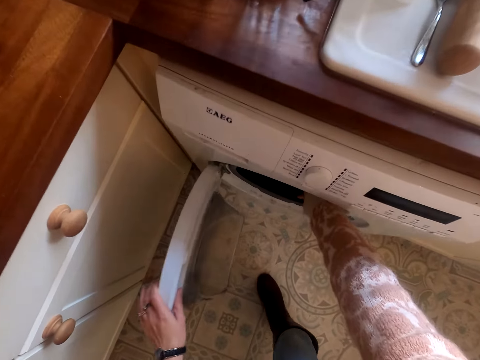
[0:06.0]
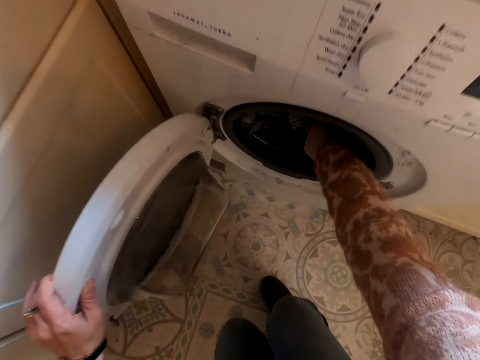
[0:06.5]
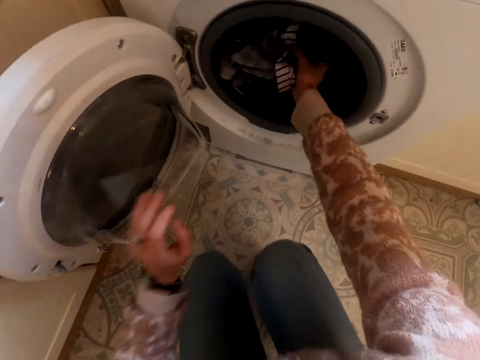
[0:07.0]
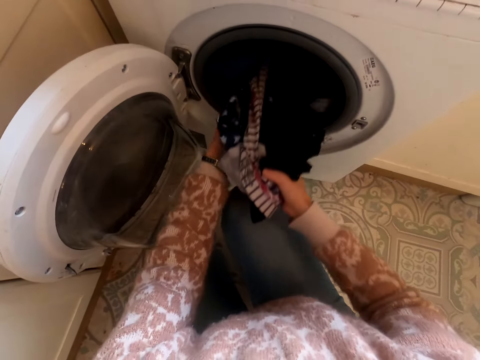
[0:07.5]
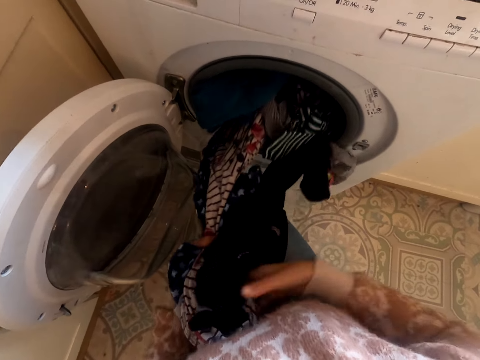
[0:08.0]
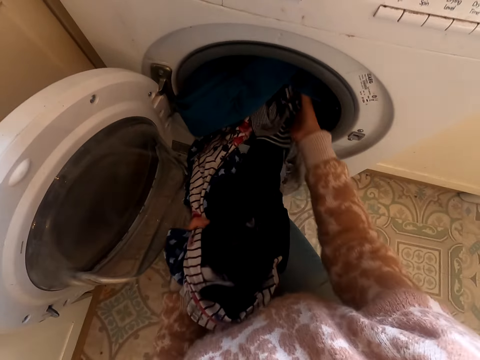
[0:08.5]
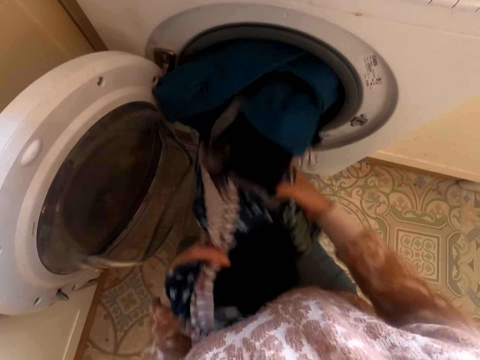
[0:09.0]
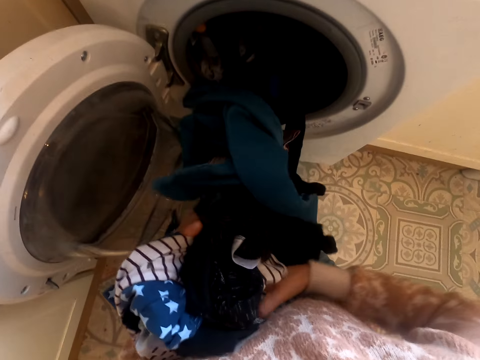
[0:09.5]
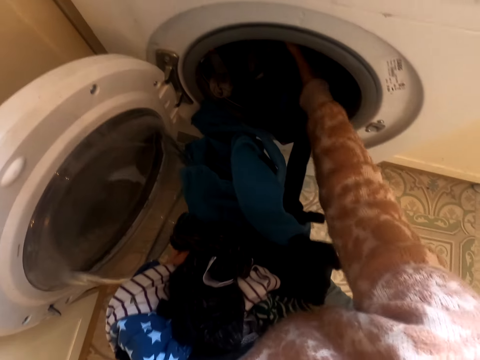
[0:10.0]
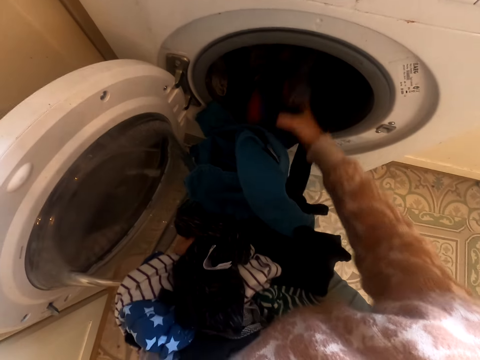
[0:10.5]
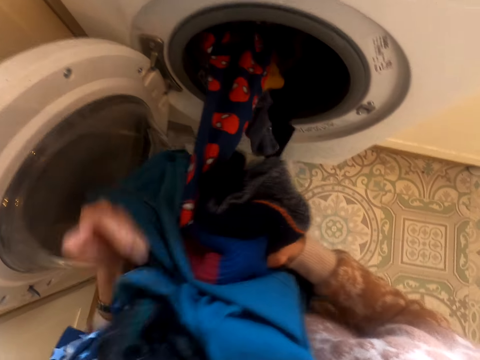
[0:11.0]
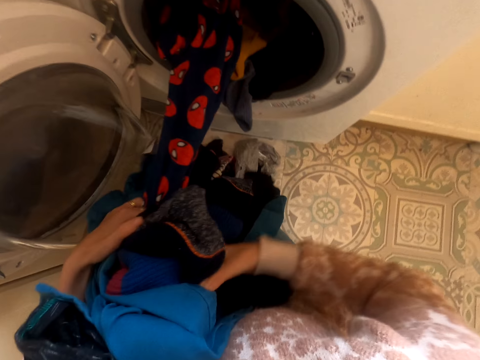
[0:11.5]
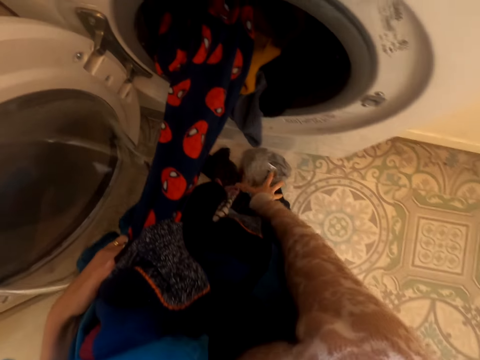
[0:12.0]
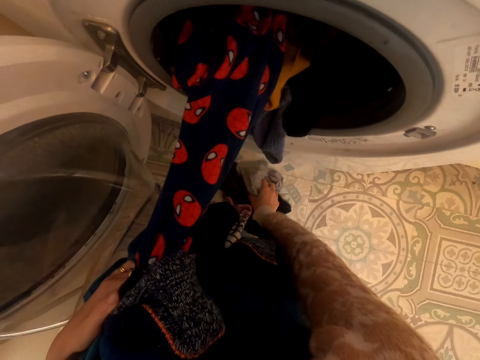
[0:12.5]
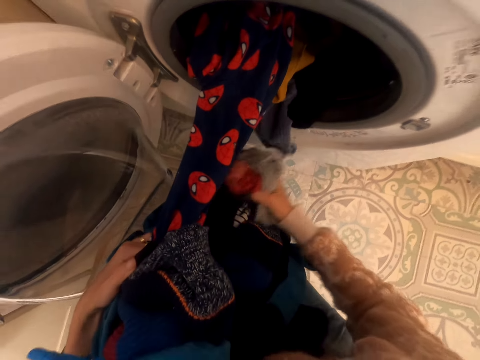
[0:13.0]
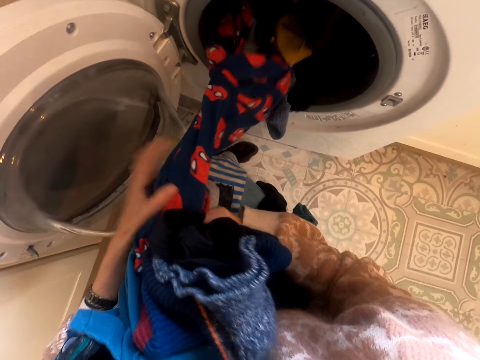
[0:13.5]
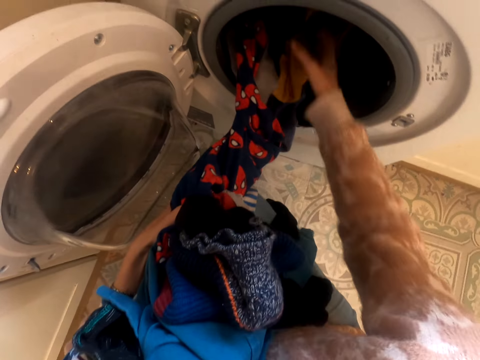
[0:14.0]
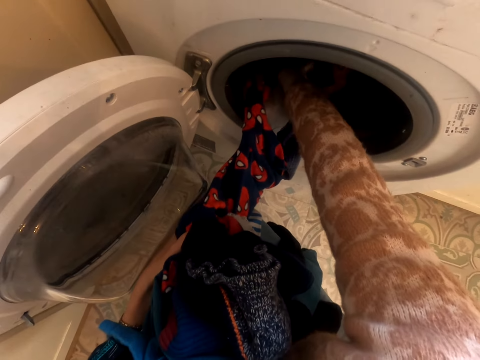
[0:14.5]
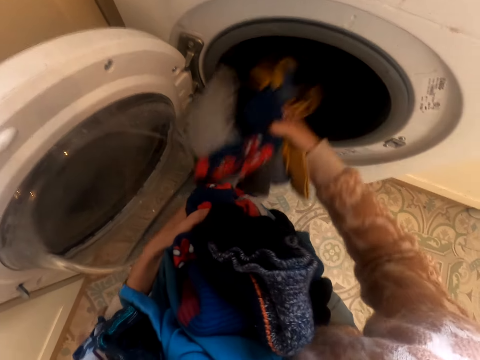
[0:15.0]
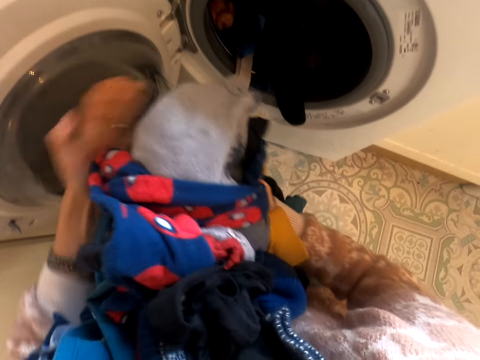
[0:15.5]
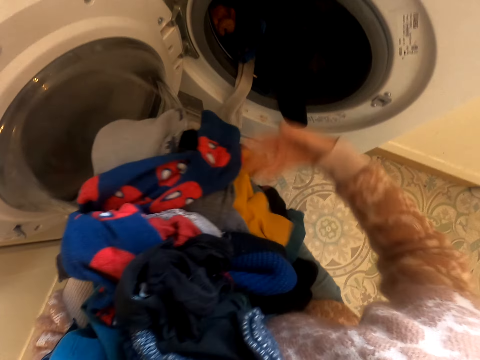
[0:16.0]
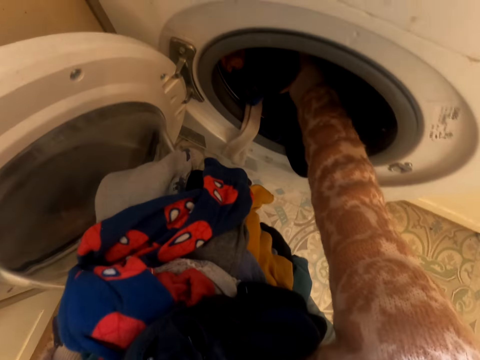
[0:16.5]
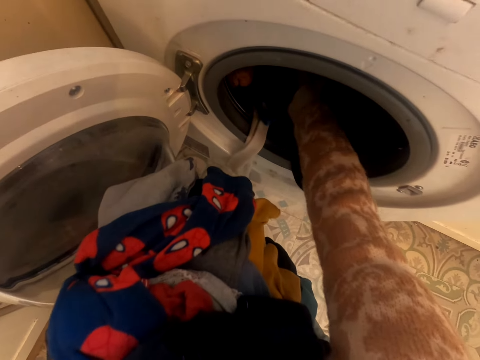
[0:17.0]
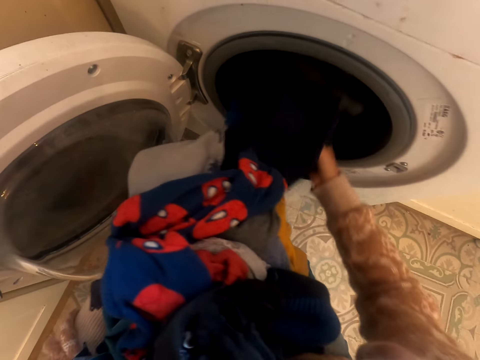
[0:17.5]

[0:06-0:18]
The camera wearer bends downwards. They remove clothes from the washing machine. They pick up the clothes from the ground. They remove clothes from the washing machine.

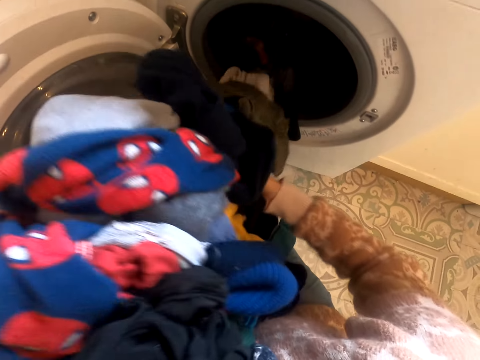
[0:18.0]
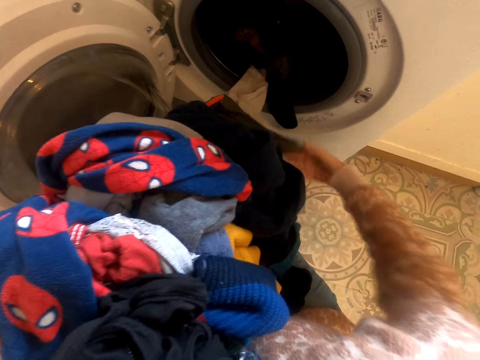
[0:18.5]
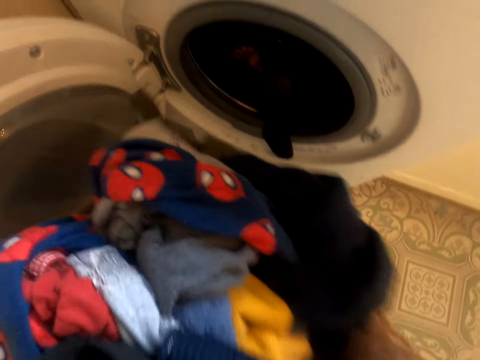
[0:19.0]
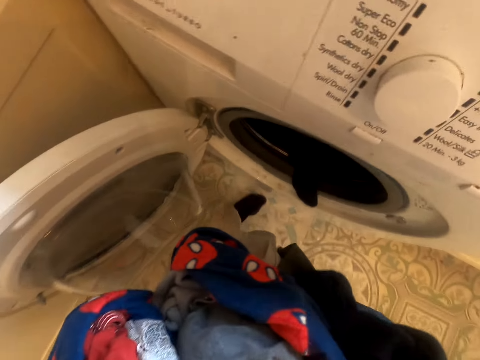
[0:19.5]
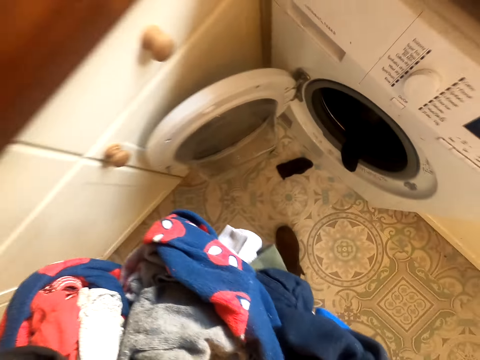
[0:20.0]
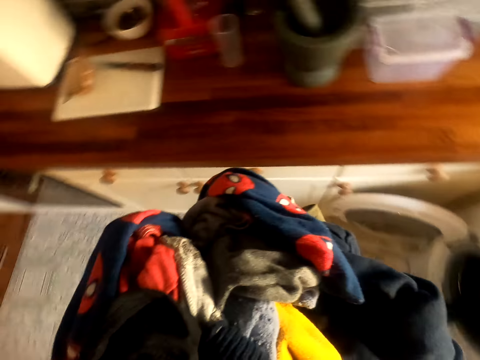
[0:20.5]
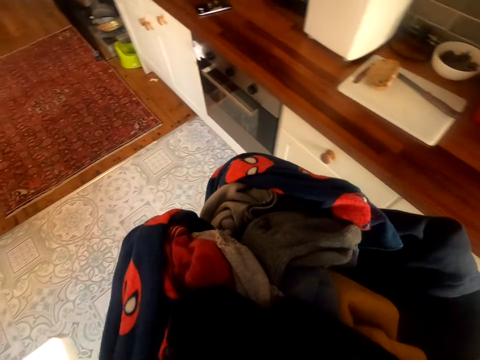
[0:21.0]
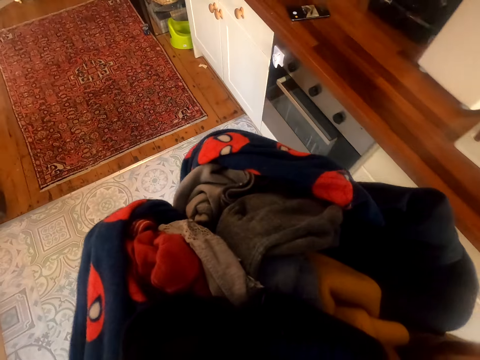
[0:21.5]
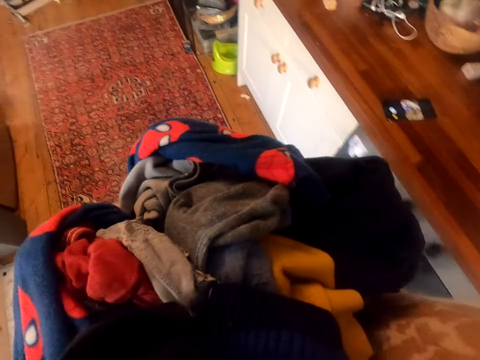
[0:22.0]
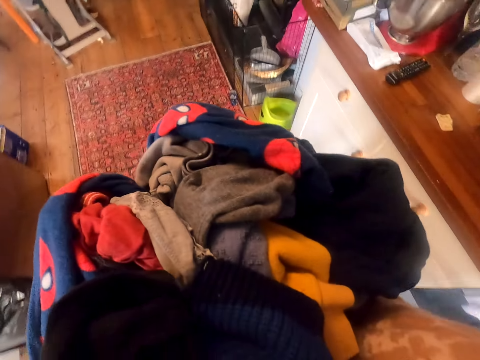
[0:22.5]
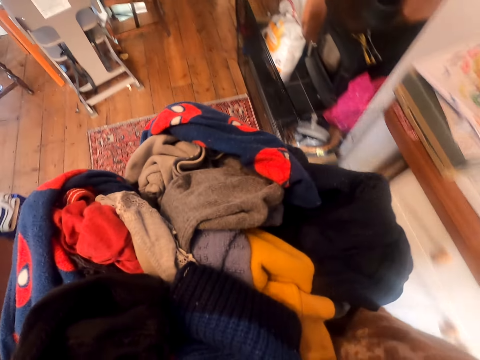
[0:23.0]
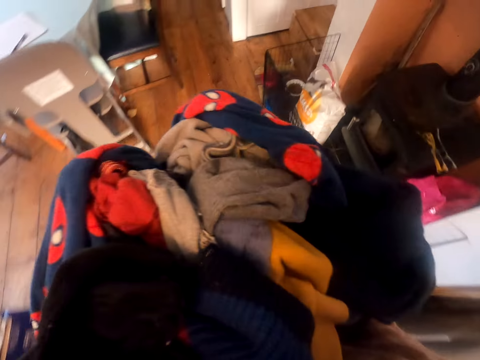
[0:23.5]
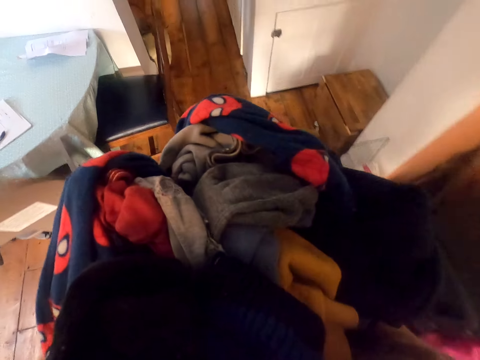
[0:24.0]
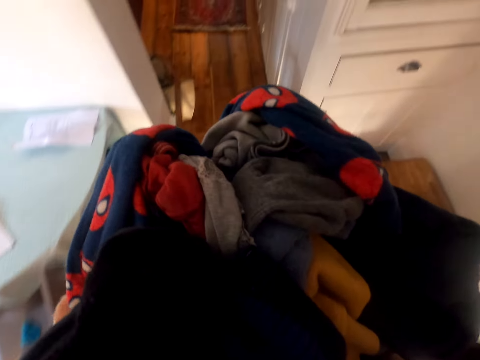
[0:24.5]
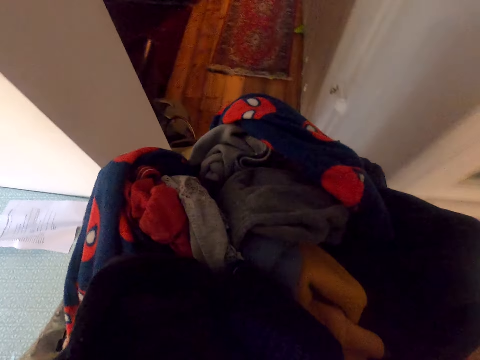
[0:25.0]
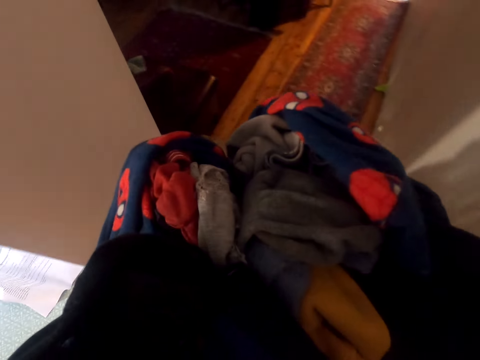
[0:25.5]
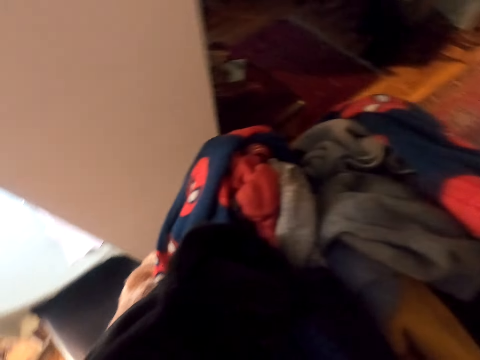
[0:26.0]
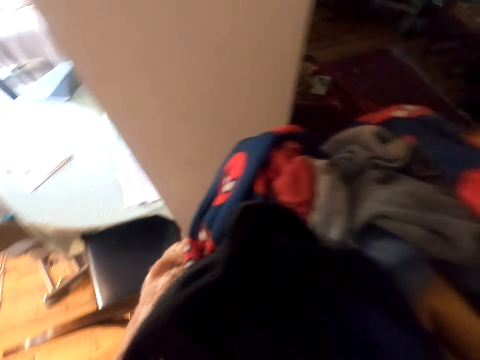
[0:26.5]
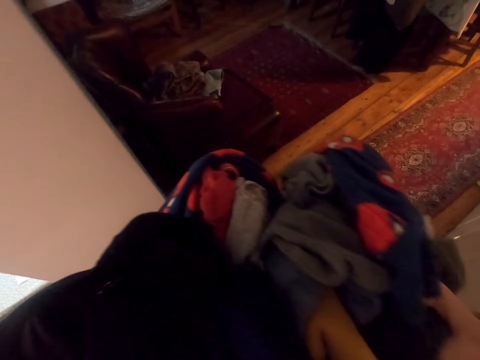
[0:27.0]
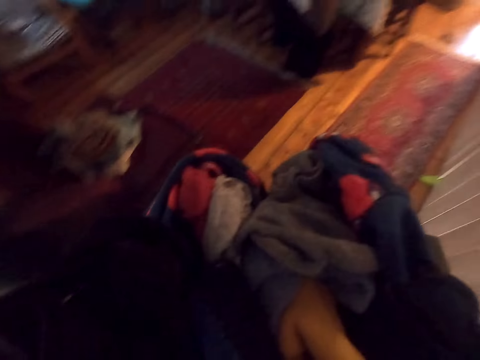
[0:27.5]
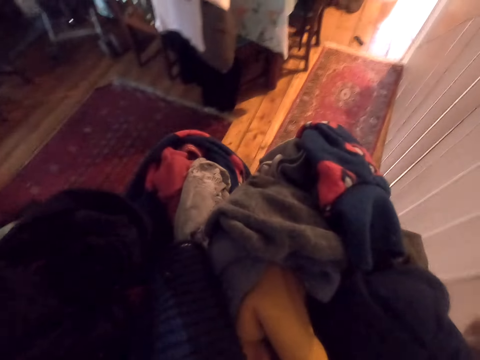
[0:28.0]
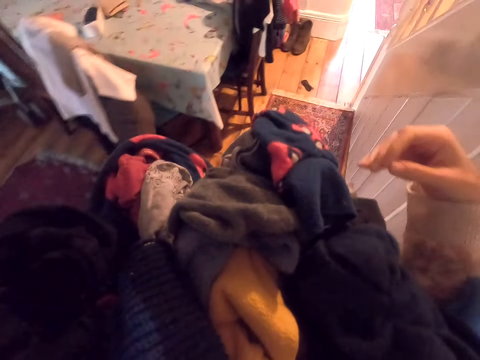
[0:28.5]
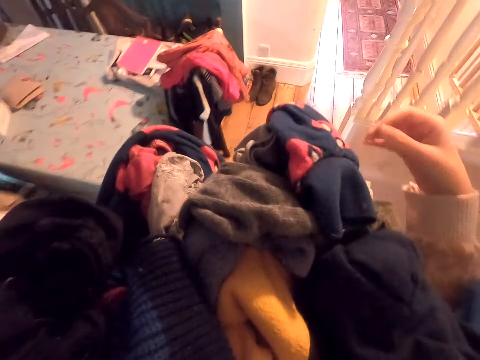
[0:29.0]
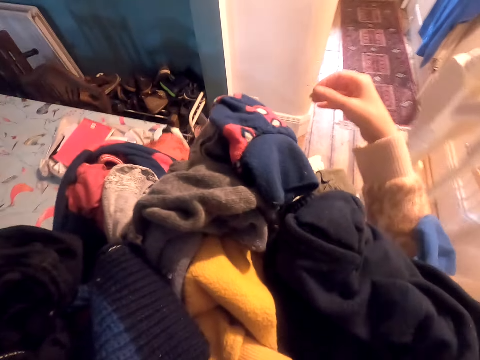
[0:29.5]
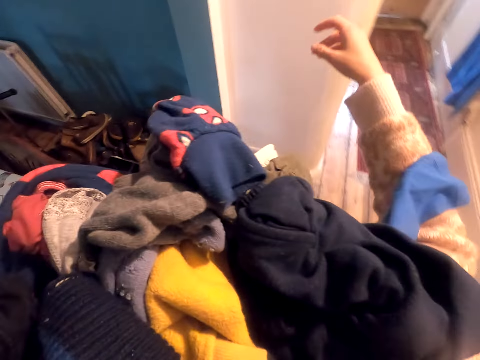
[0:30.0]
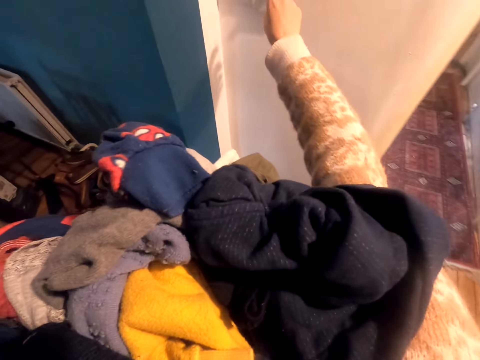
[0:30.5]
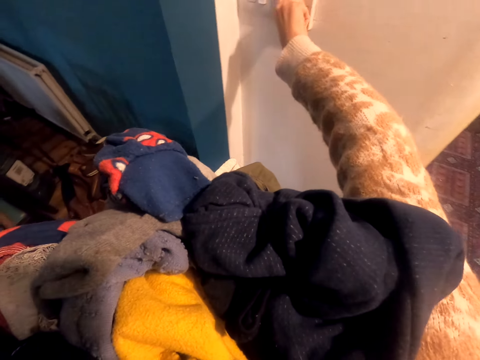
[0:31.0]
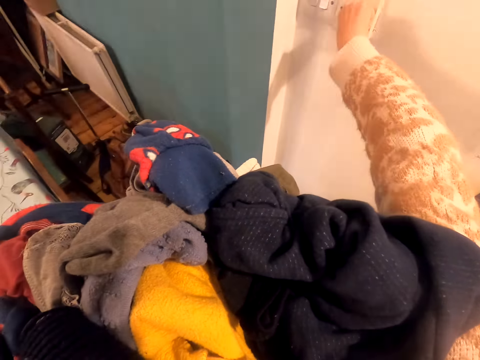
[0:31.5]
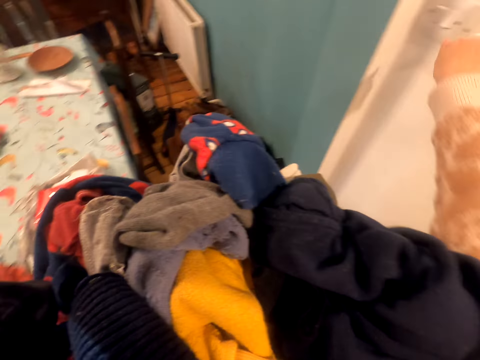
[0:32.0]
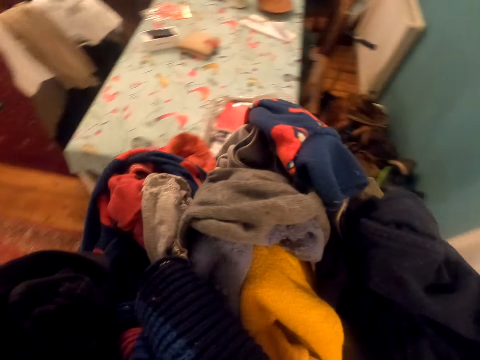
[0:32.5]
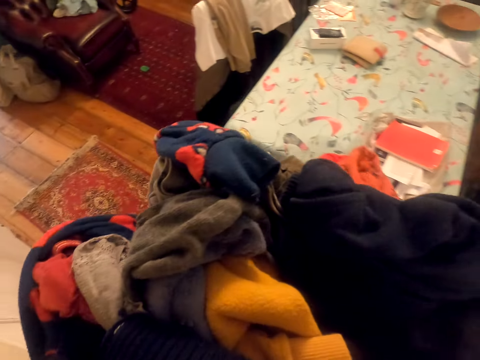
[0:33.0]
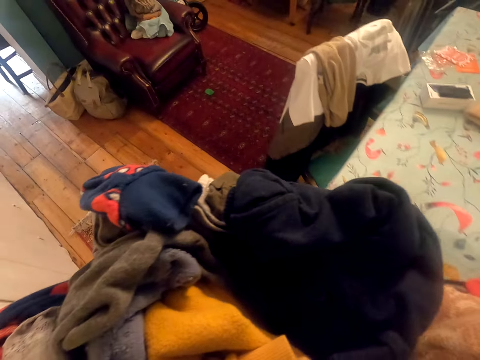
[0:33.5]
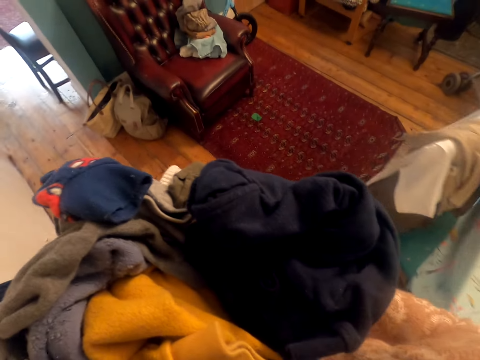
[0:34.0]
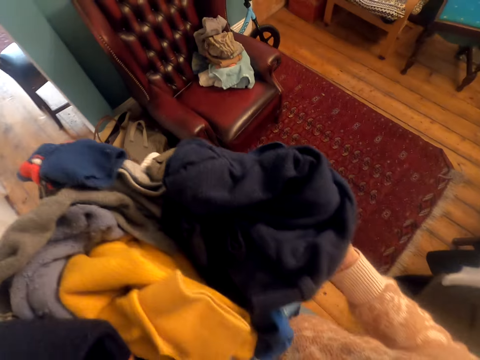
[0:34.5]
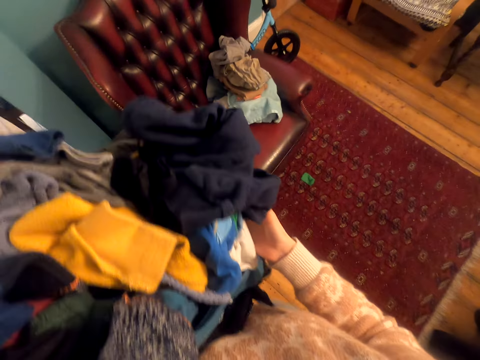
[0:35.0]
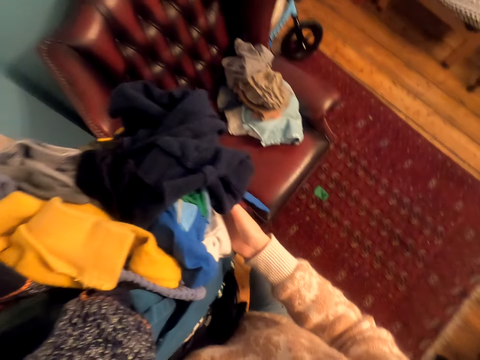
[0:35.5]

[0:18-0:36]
The camera wearer stands up. They walk to the sitting room. They switch on the lights. They move their hand. They move their hand again. They walk around the house.
